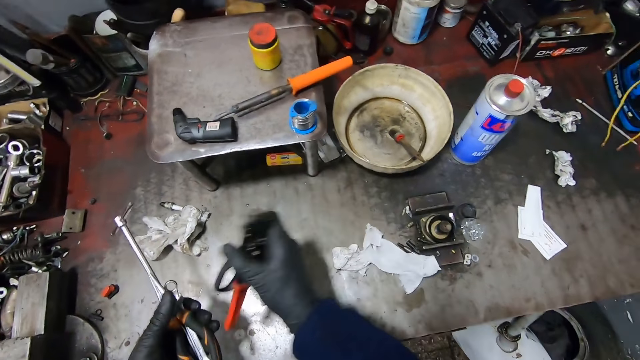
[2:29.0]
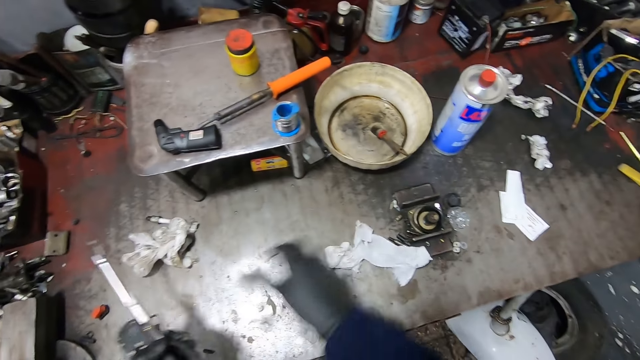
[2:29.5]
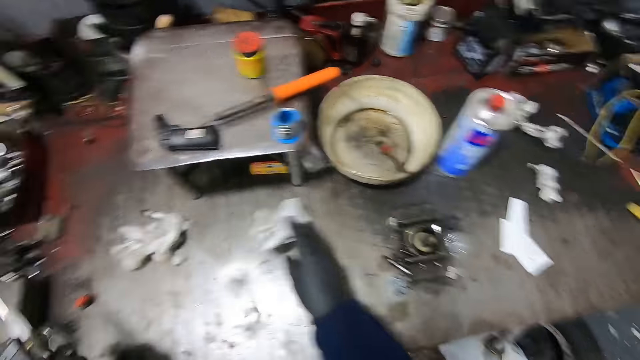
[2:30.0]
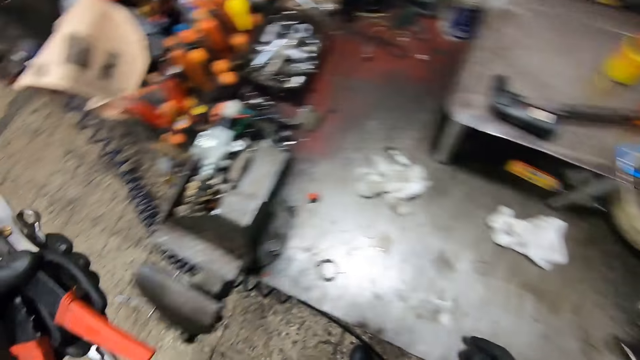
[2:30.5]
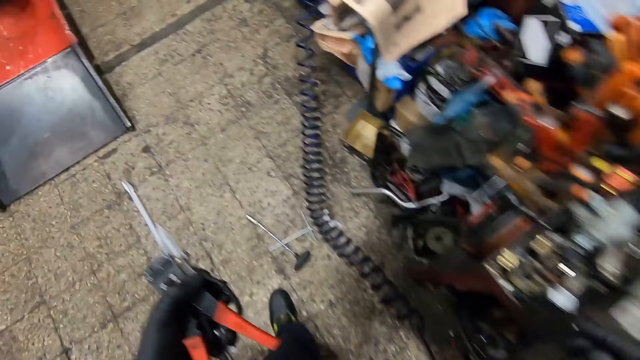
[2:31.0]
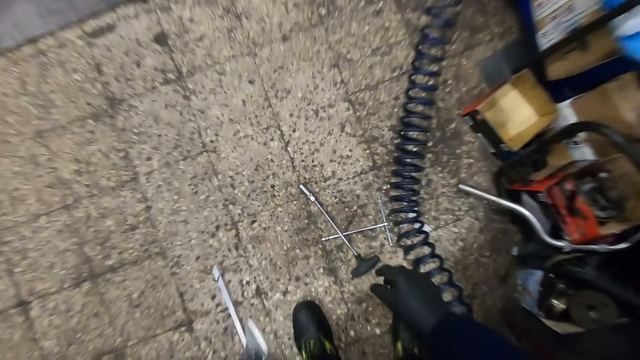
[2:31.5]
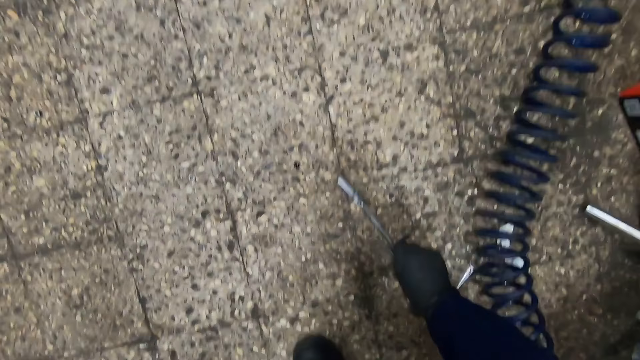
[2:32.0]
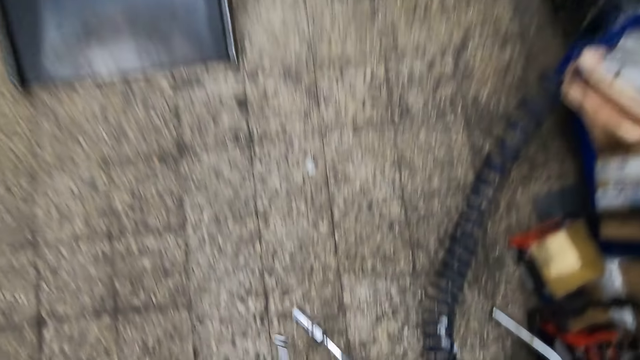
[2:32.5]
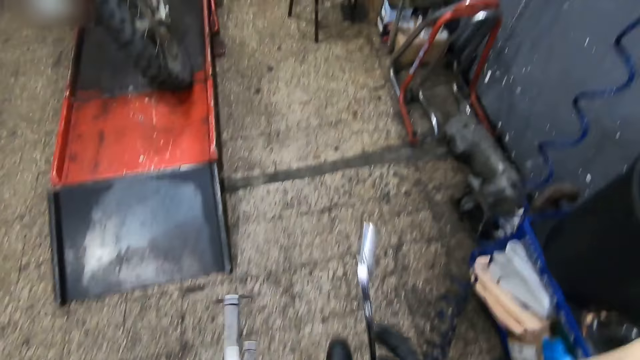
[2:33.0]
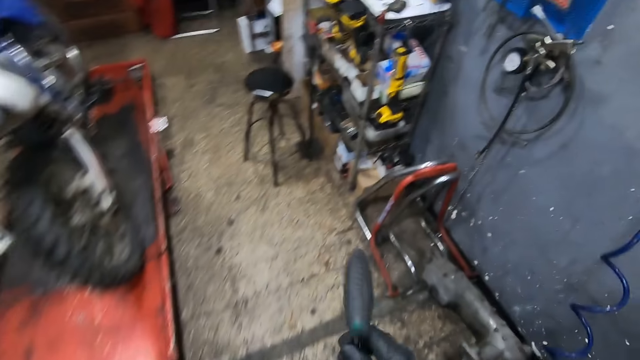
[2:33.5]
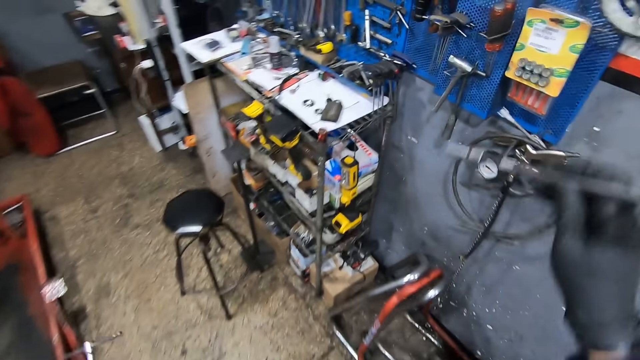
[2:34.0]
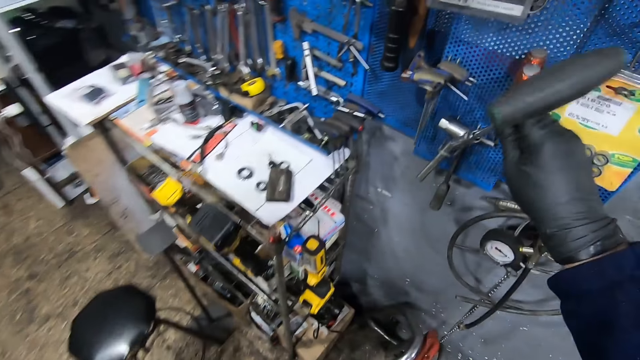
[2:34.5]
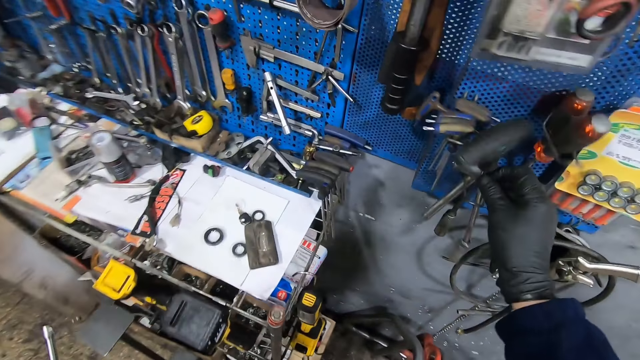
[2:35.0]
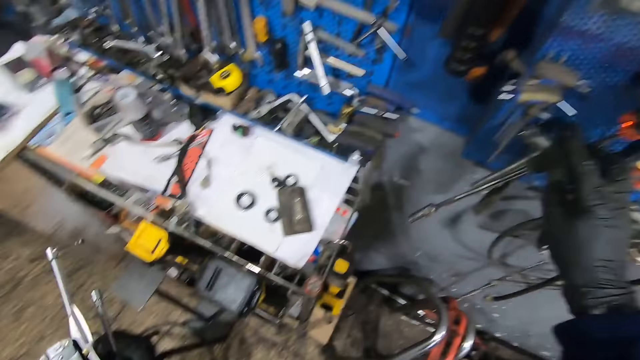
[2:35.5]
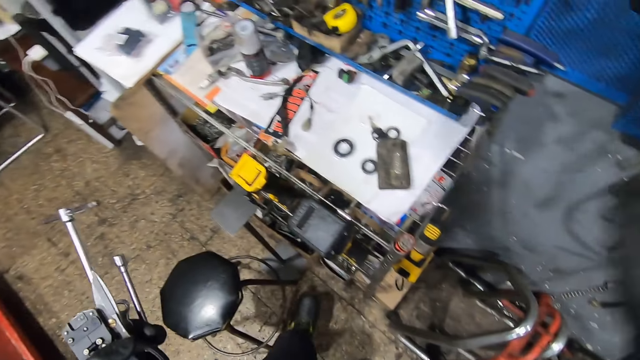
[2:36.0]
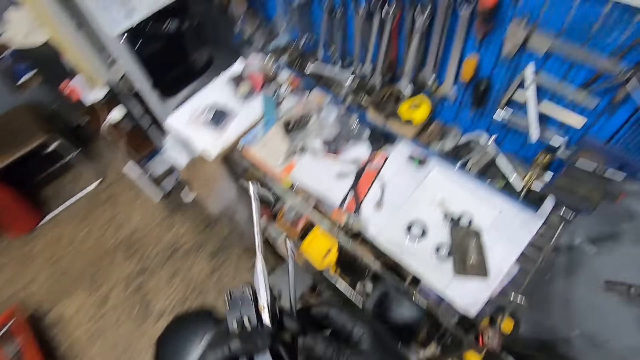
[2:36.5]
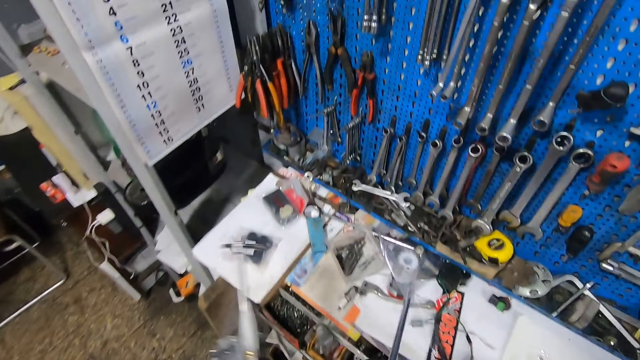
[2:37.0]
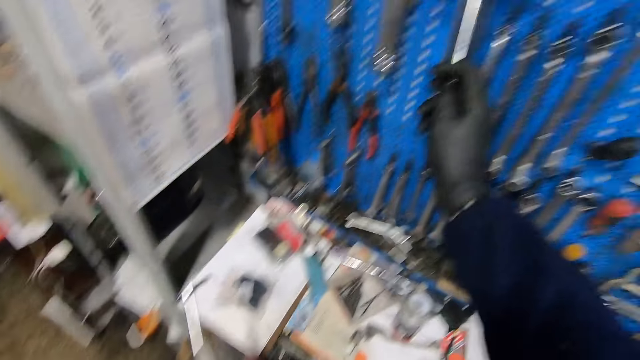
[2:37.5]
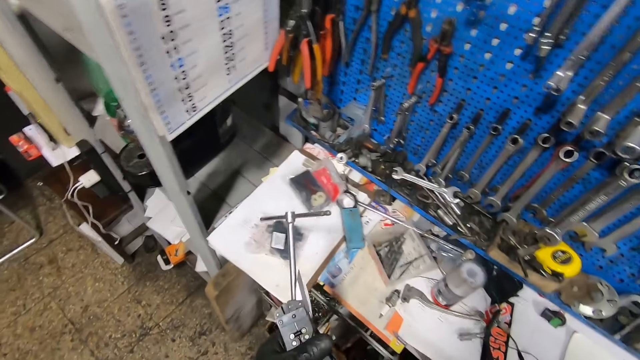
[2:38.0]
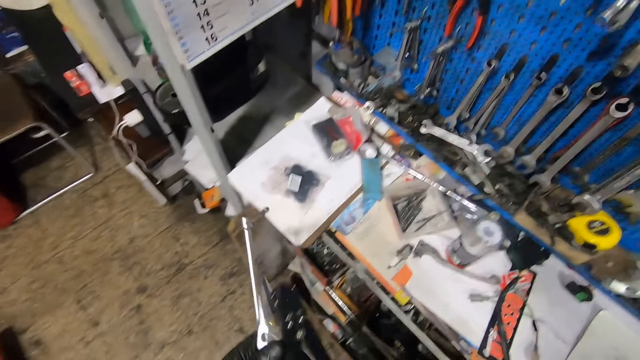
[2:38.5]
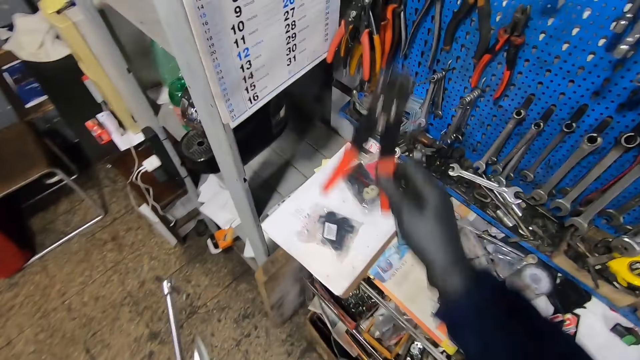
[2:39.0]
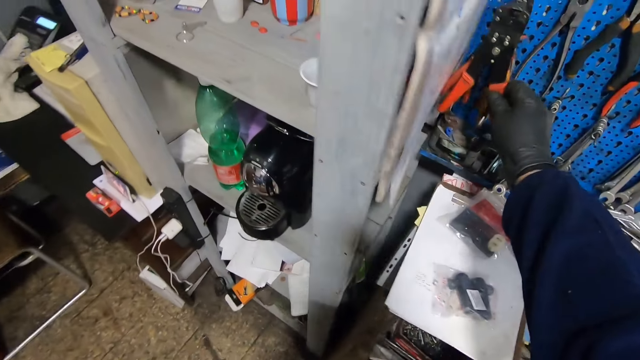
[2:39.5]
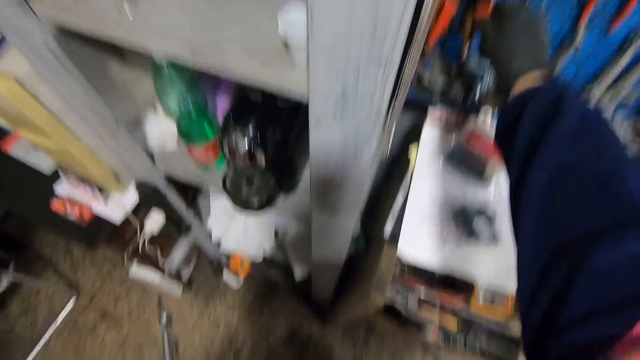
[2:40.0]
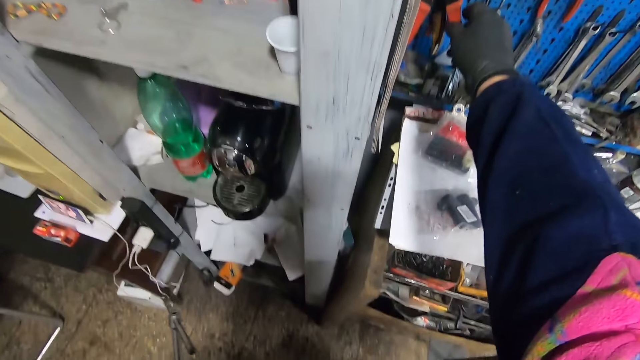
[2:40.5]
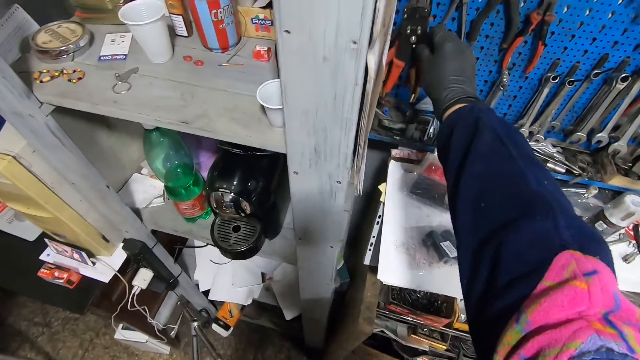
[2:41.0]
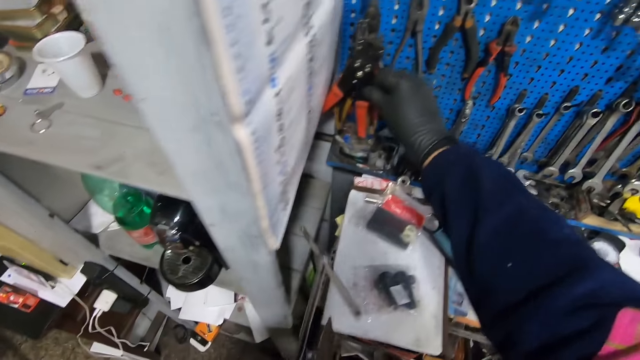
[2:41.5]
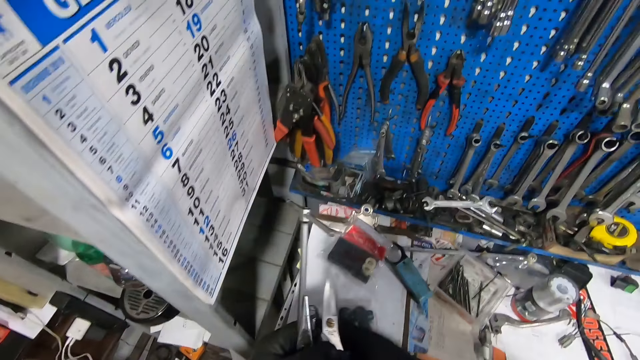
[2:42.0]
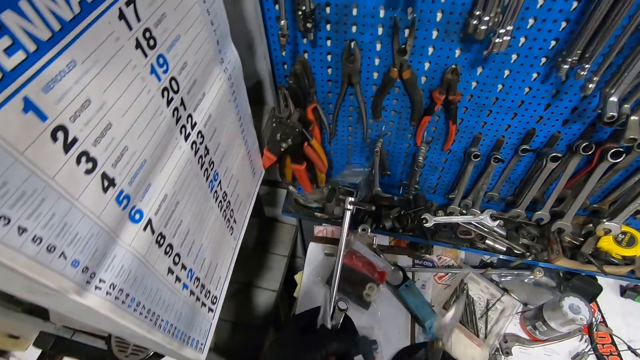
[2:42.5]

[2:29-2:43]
The camera wearer passes the wire cutter from his gloved right hand to his gloved left hand. He passes the pair of scissors from his gloved right hand to his gloved left hand. He touches a napkin from the work table with his gloved right hand. He moves a tissue paper. He walks towards some spanners on the ground. He picks a spanner. He hangs a spanner. He hangs a spanner again. He hangs a pliers.

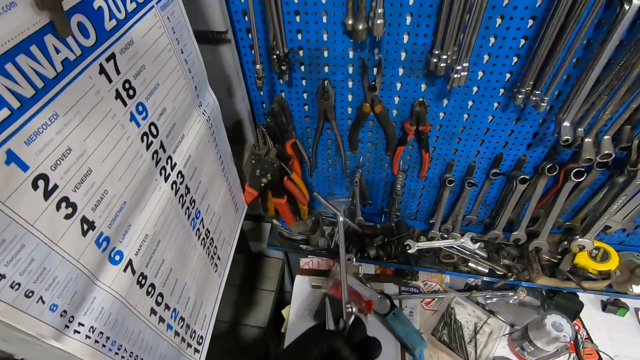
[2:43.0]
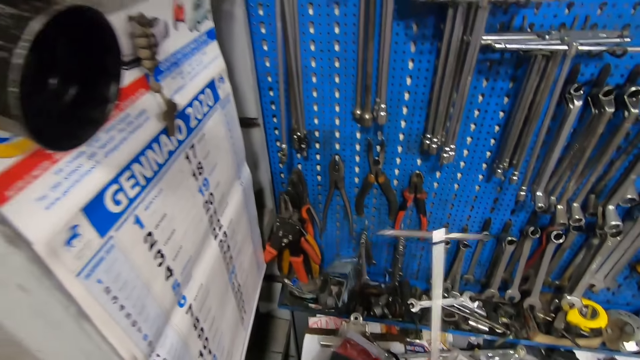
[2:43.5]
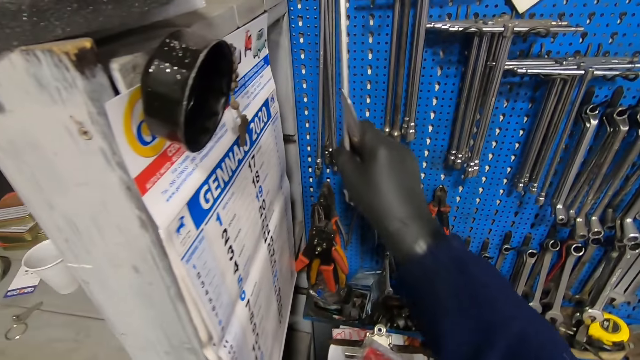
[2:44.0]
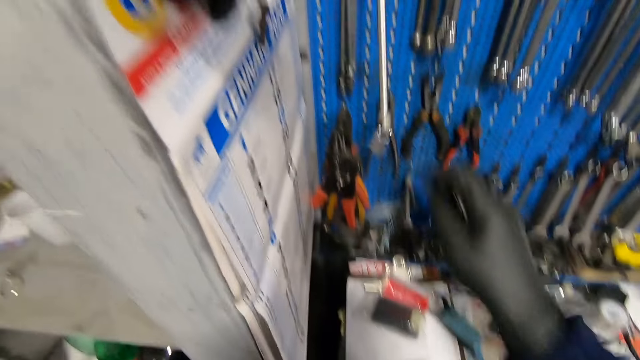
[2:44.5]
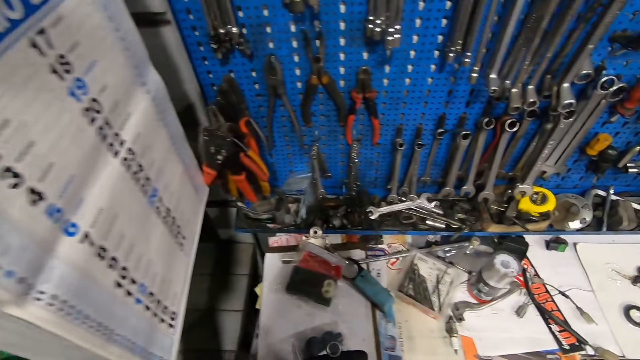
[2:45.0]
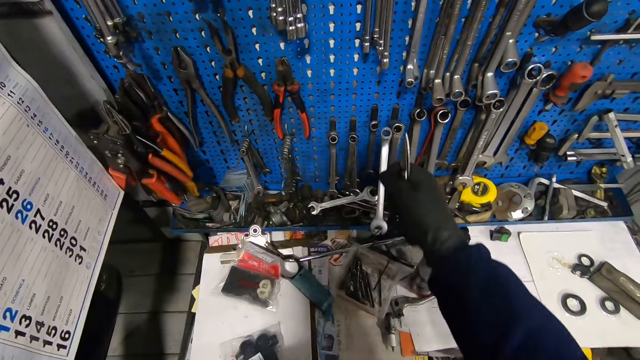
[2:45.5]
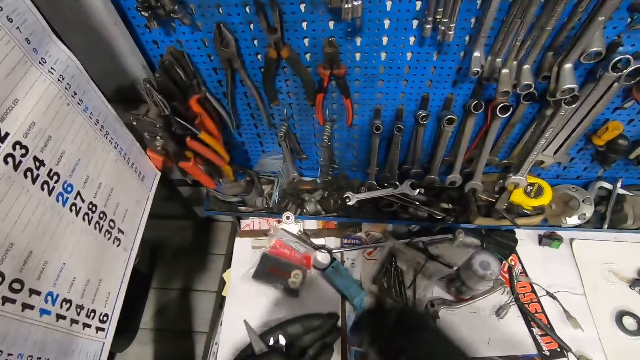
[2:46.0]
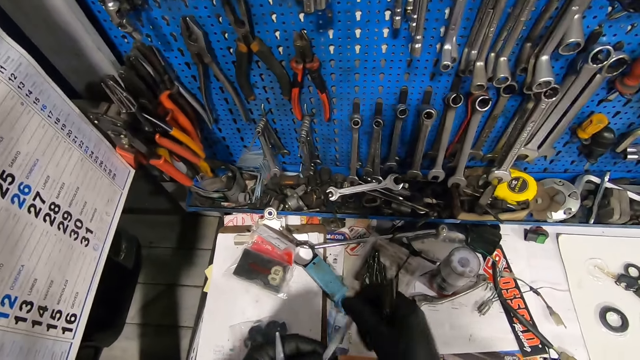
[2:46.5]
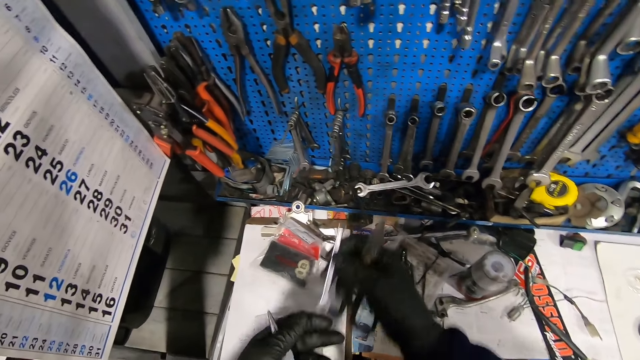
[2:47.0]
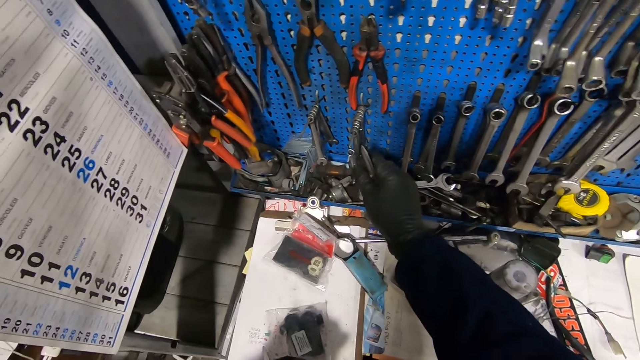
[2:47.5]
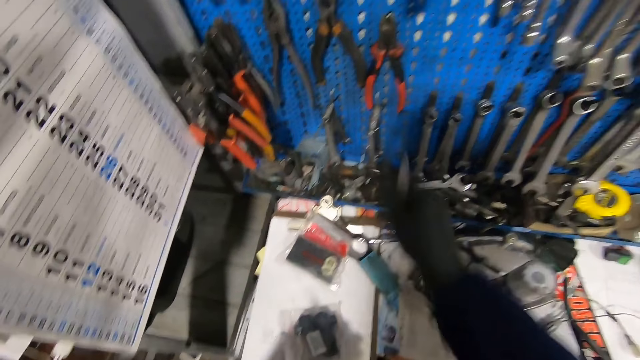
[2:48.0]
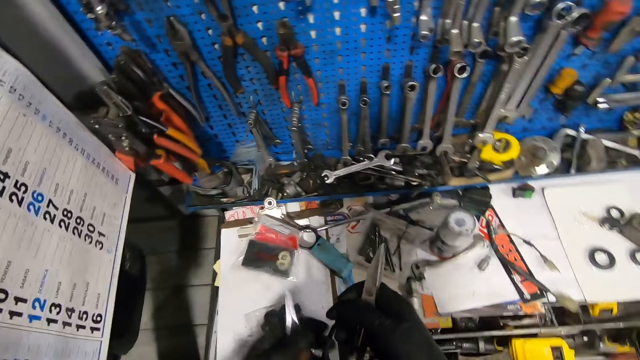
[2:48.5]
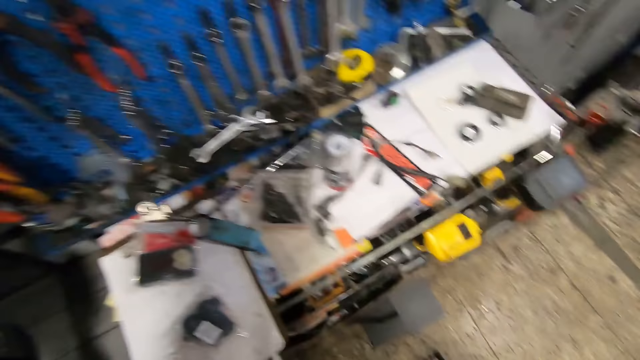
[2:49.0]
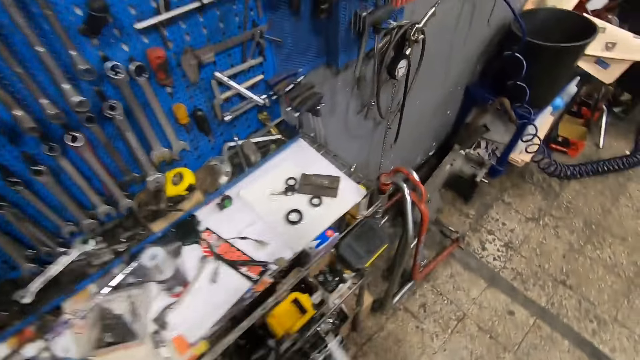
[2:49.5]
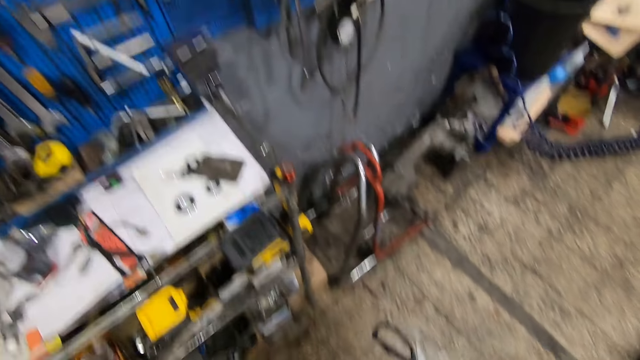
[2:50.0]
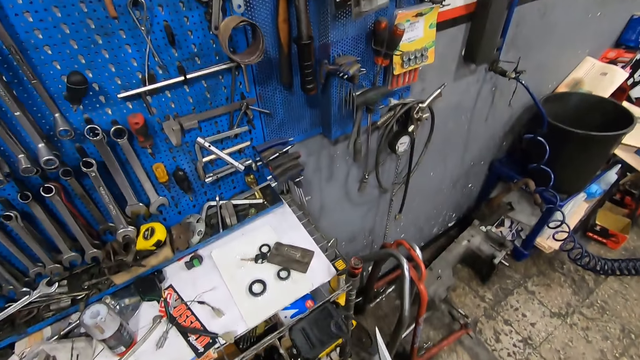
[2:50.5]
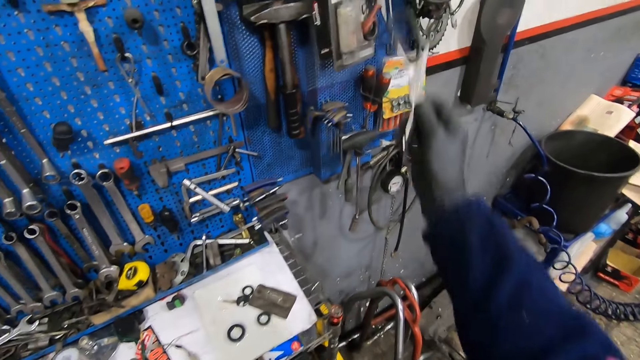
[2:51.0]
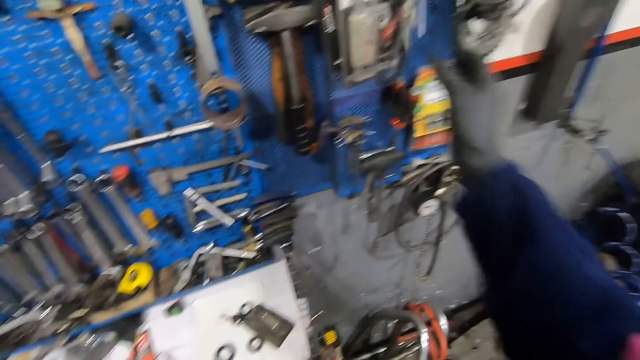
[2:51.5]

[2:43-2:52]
The camera wearer hangs a spanner. They hang the spanner repeatedly.
